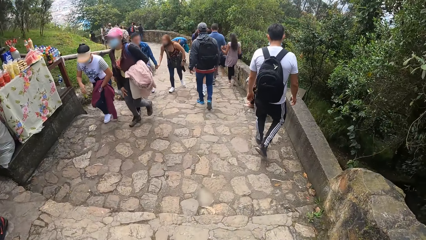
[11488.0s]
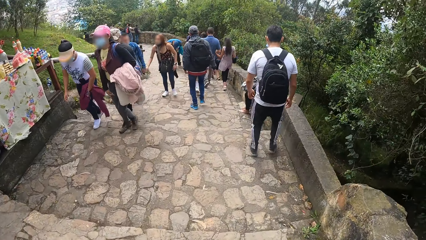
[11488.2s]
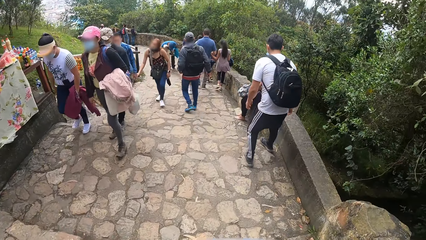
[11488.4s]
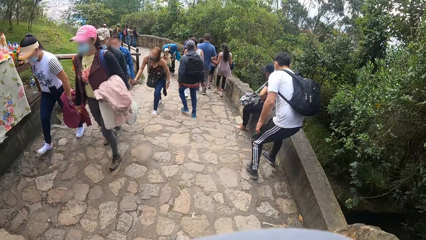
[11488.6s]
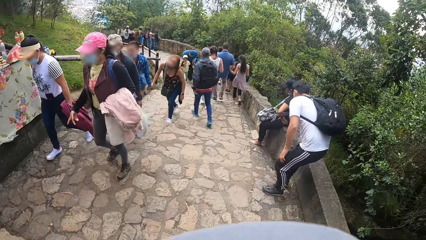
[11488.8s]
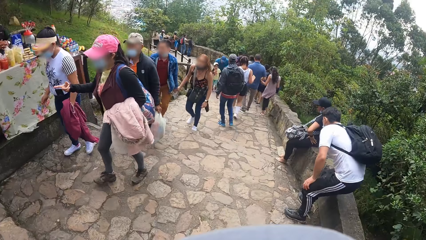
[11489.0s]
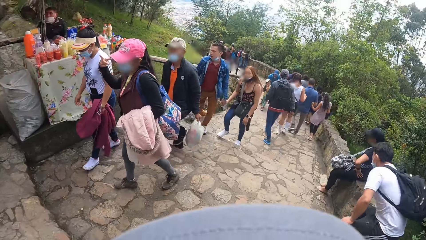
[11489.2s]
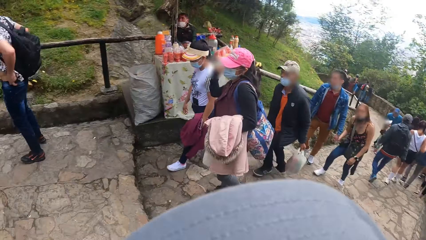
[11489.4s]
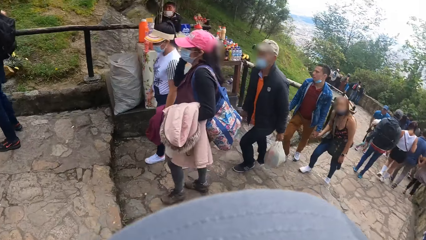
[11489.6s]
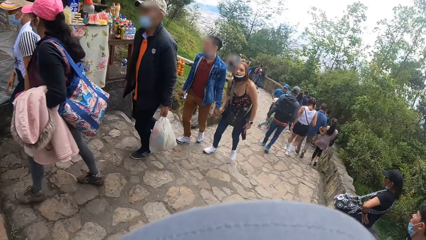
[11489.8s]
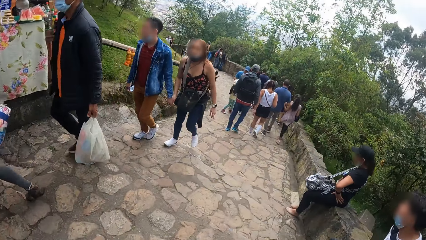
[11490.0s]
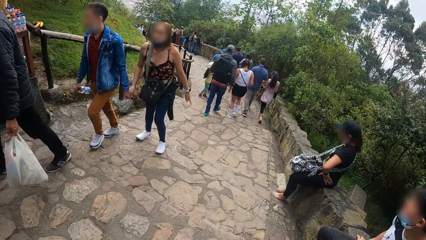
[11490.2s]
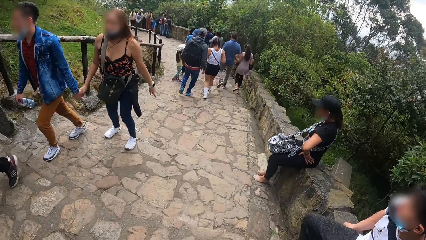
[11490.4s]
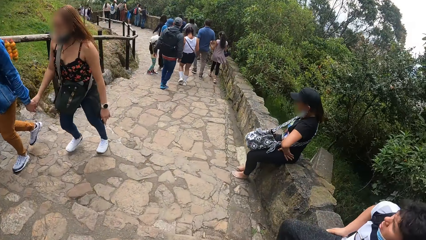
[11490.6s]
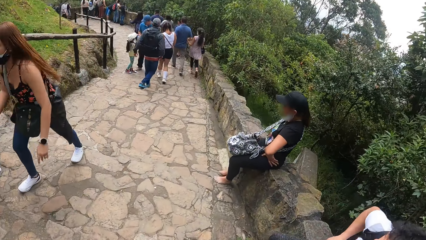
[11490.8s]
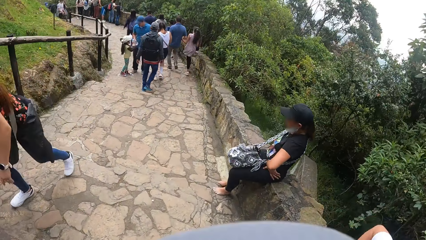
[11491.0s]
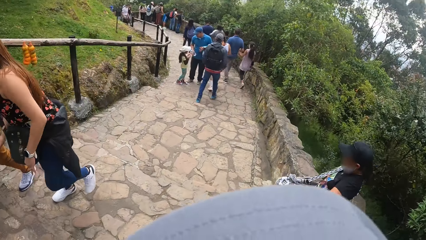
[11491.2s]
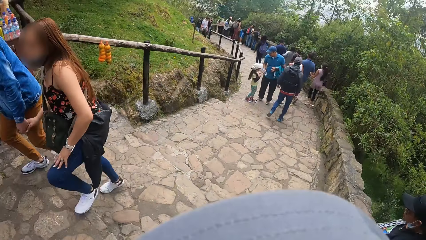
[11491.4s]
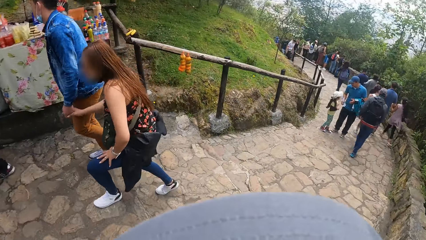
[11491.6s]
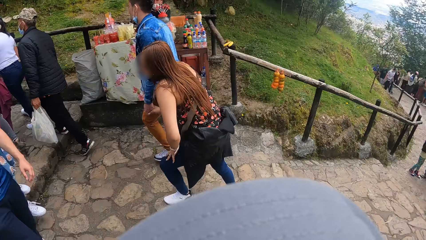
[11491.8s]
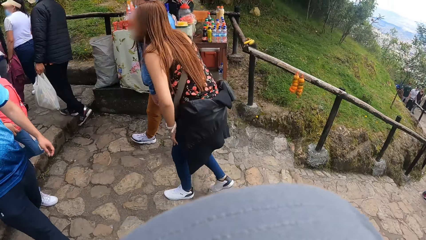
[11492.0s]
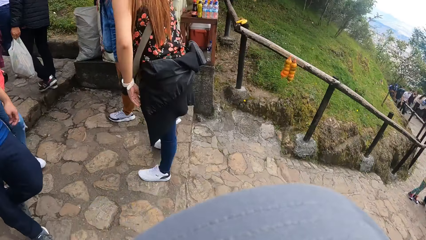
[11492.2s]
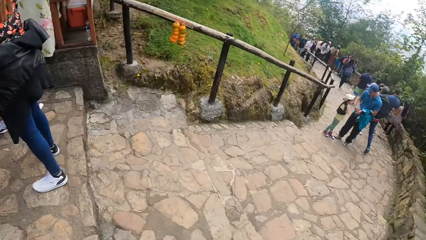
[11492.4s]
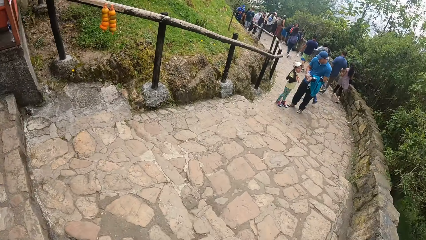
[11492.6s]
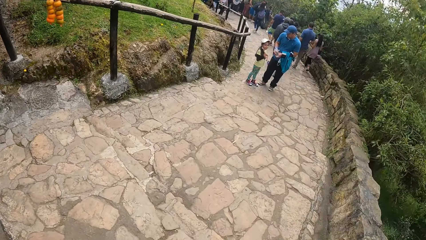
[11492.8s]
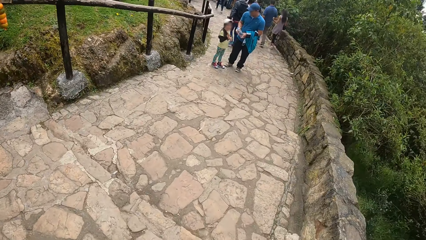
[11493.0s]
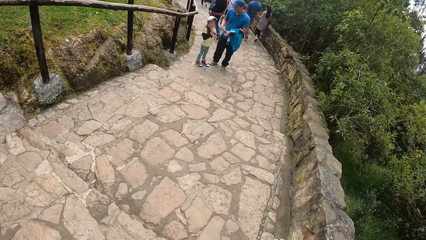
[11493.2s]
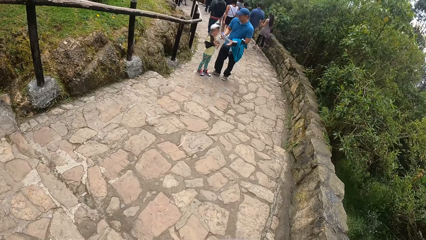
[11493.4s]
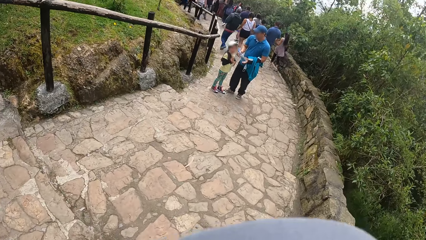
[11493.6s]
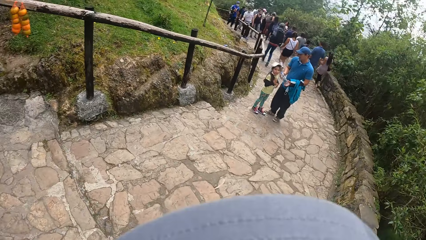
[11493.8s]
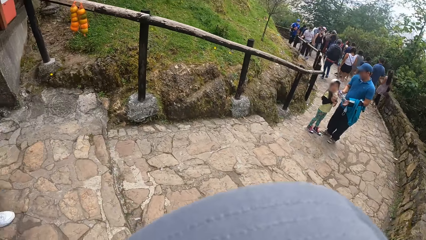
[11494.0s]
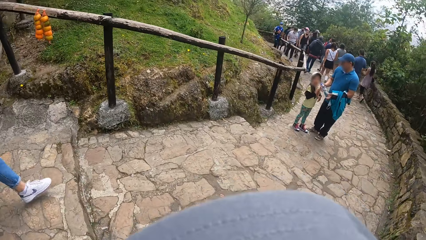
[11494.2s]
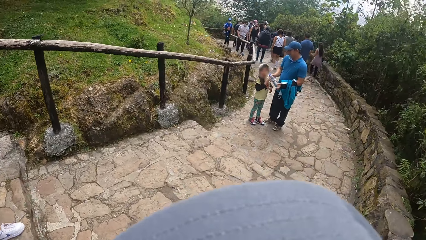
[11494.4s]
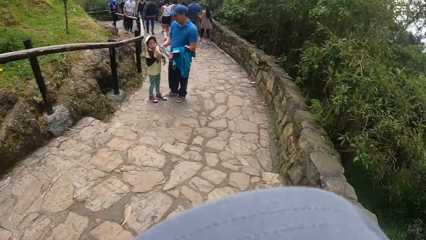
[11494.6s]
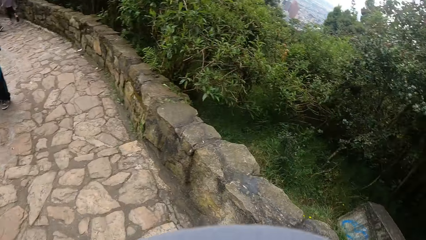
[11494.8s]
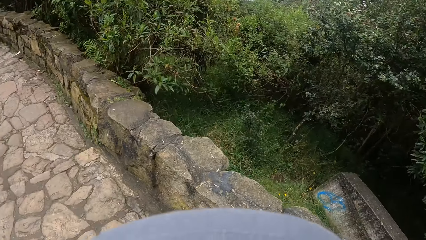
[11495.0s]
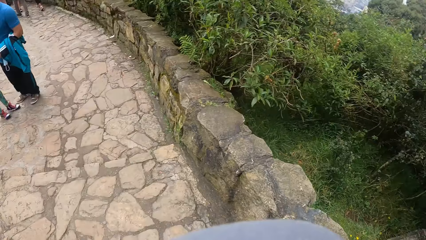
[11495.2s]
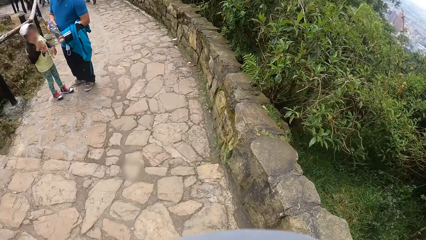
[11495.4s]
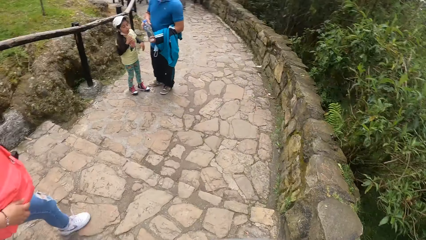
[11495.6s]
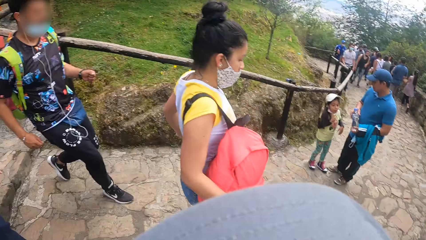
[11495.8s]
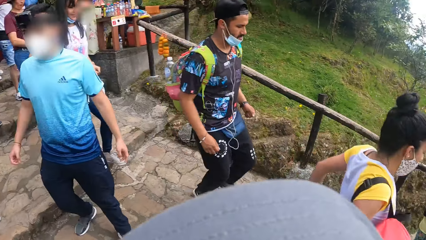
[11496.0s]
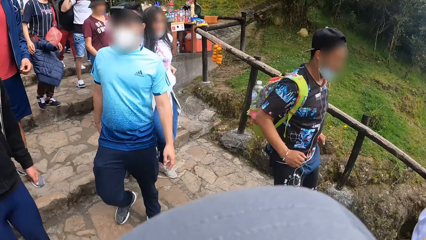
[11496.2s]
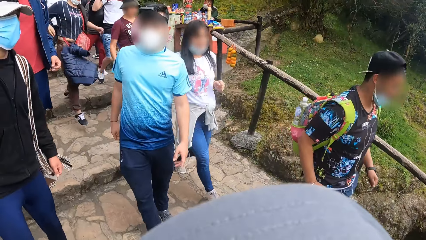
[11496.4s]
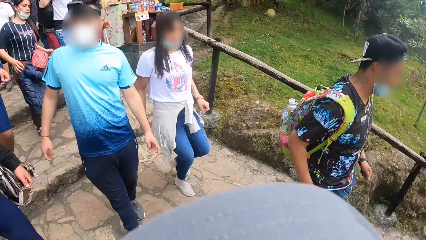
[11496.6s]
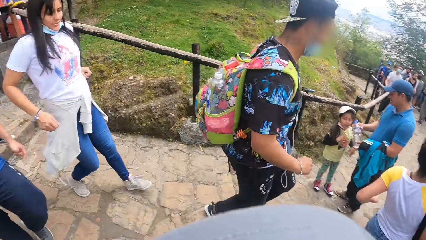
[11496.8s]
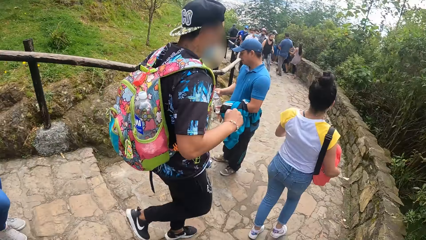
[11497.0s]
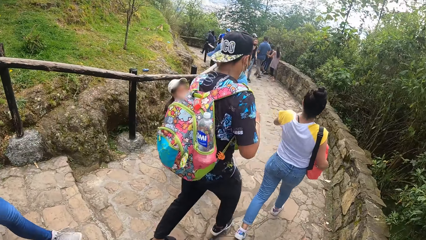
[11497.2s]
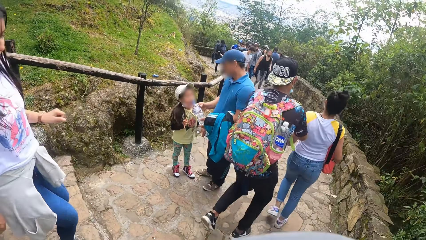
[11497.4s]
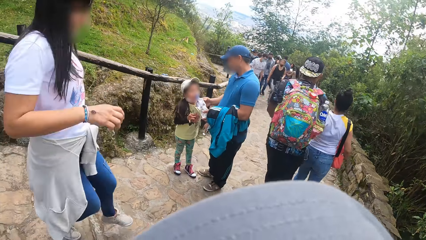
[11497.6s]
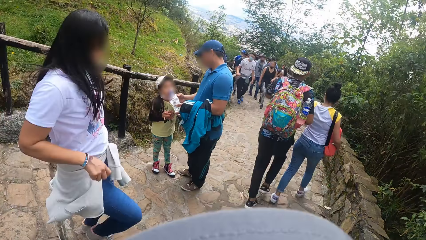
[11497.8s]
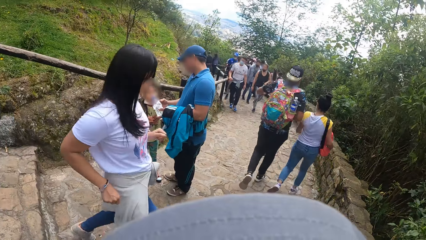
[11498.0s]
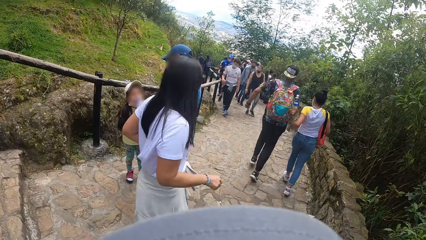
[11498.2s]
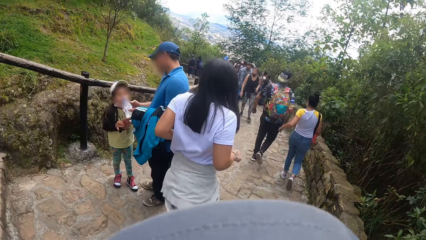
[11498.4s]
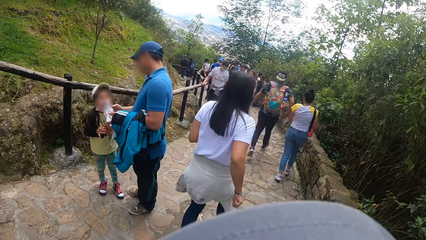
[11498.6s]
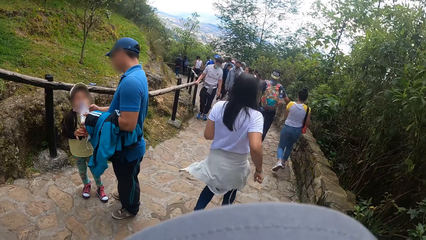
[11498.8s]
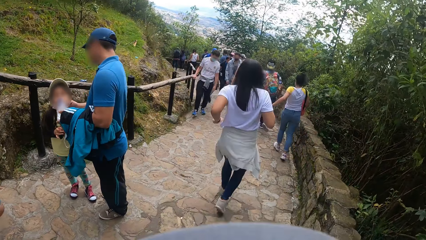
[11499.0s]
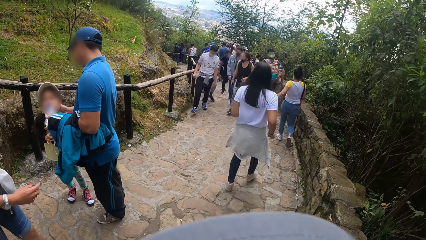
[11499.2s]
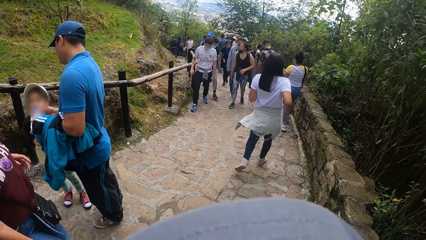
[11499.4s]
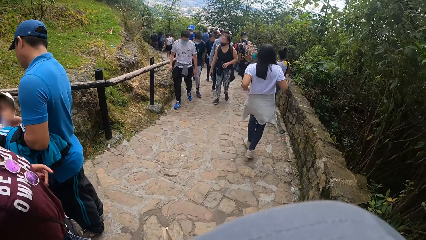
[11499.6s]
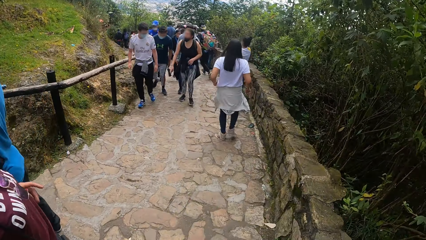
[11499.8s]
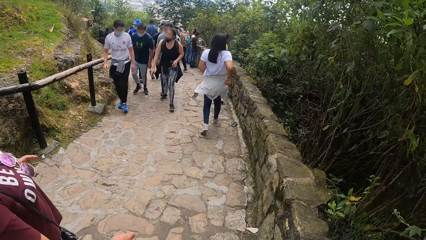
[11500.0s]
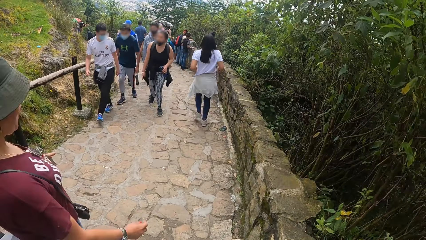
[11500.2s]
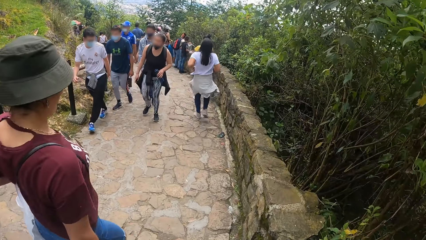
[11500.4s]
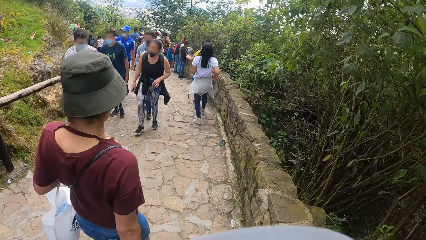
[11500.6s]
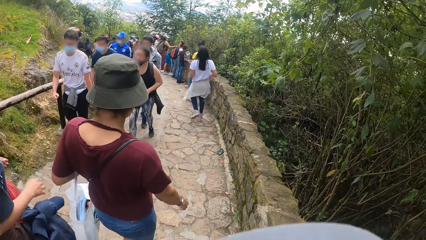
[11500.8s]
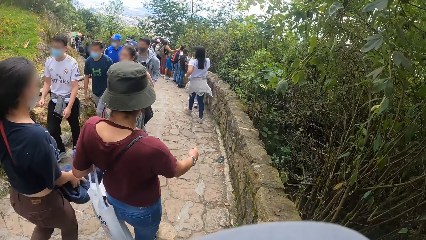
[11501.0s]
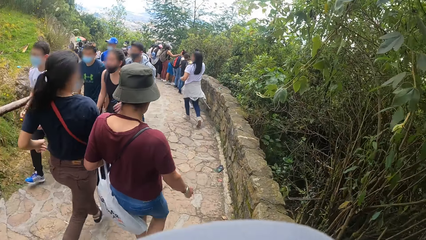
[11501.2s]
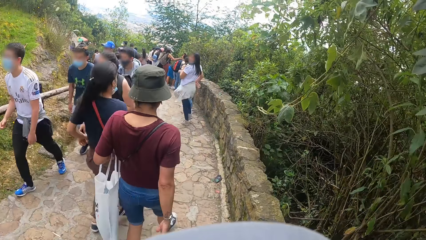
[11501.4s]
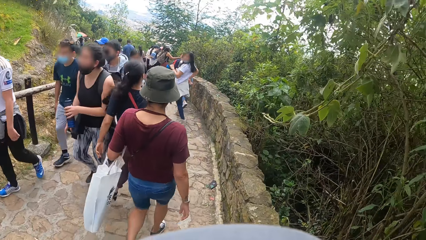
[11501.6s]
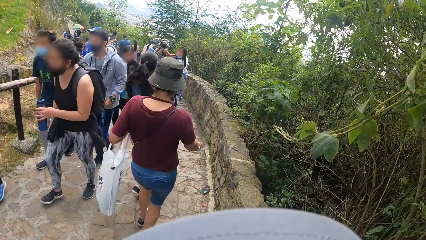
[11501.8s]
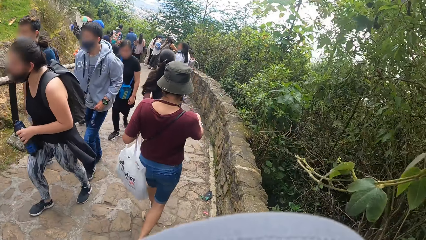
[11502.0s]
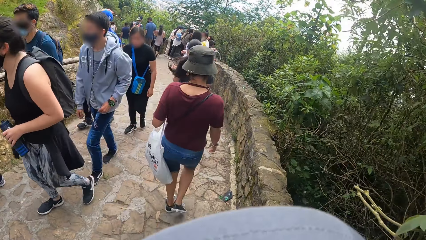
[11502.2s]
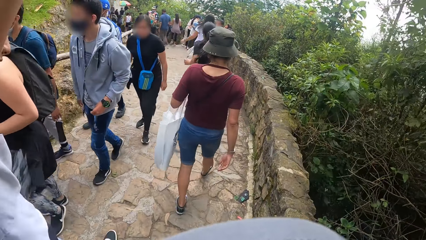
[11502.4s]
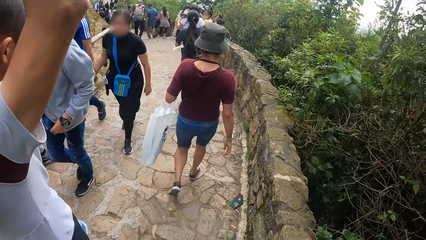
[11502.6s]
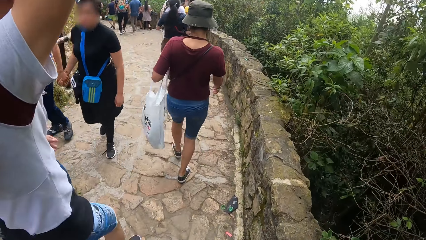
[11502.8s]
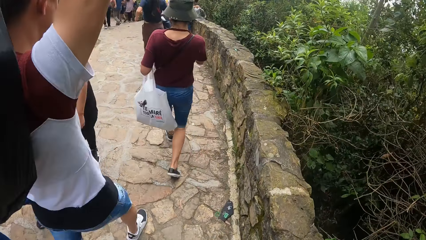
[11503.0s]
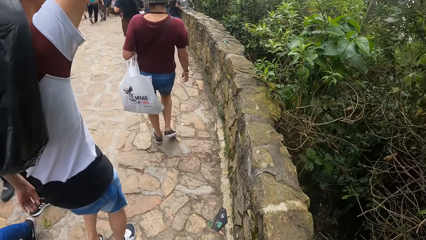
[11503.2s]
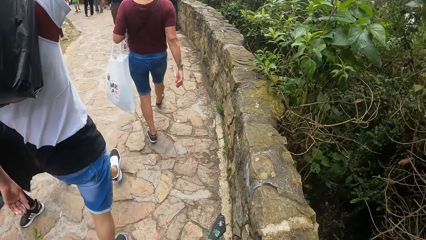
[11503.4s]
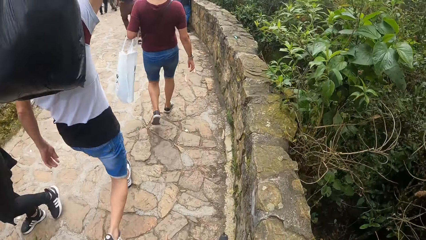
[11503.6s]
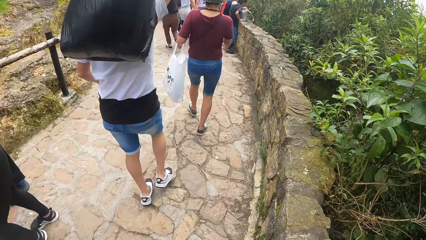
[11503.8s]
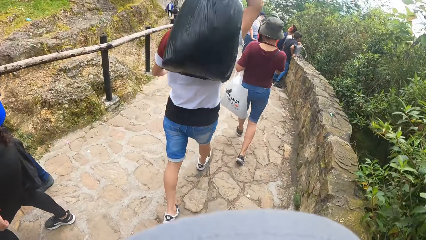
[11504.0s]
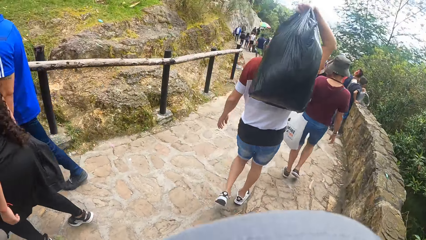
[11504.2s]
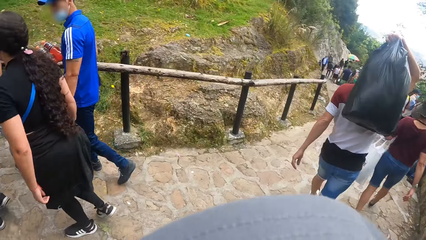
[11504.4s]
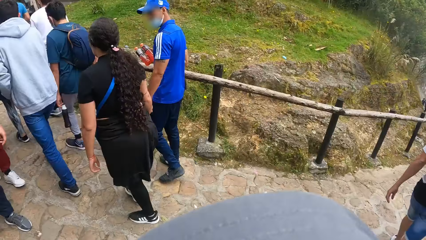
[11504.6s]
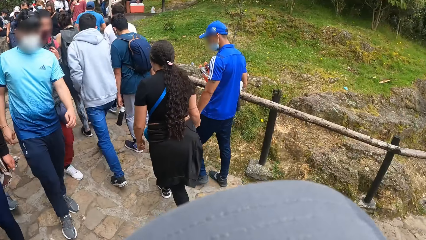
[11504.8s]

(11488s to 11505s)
The camera wearer turns towards the man.
